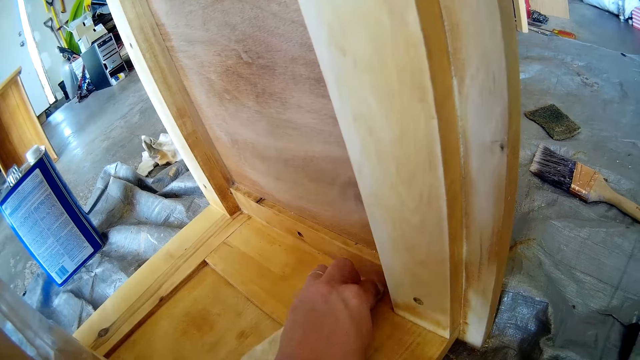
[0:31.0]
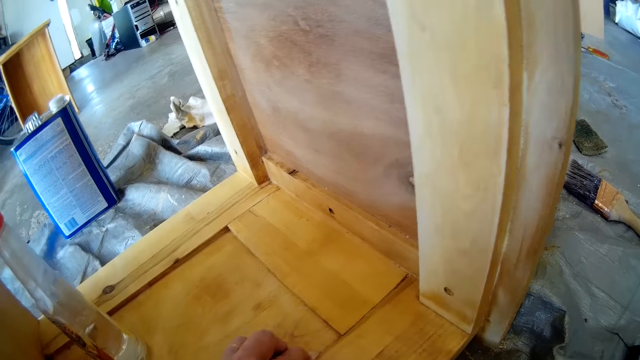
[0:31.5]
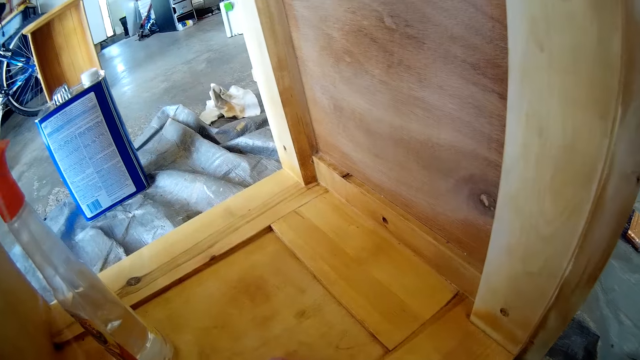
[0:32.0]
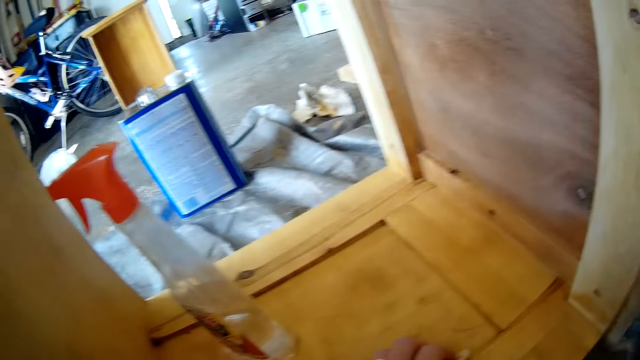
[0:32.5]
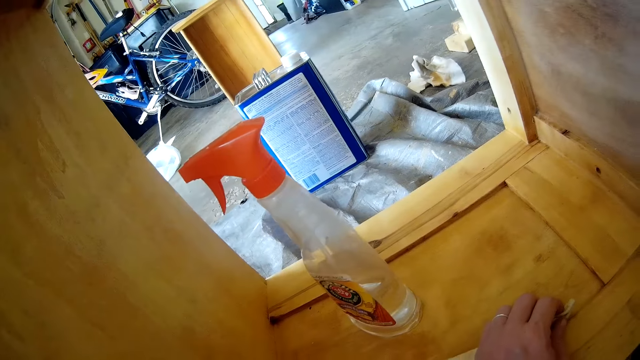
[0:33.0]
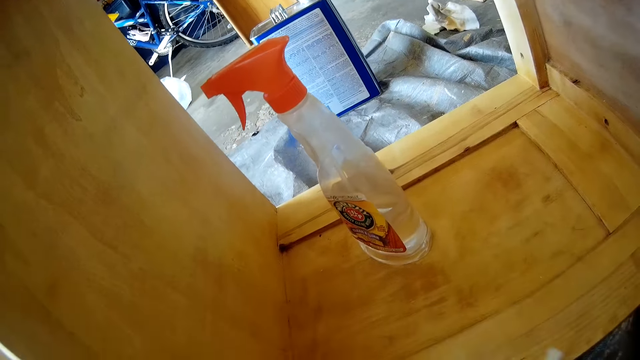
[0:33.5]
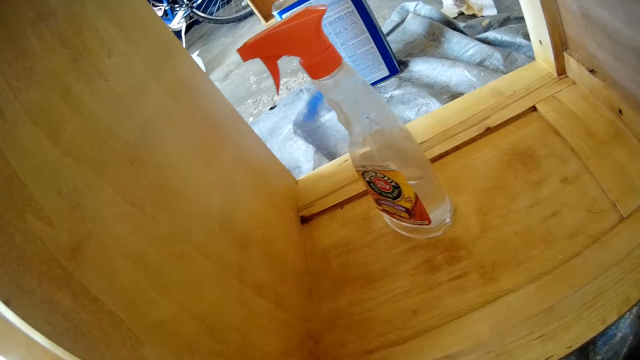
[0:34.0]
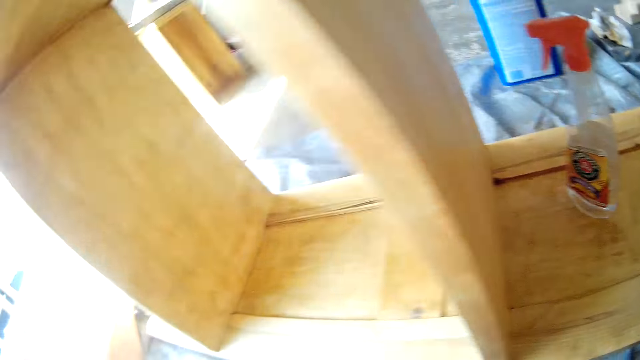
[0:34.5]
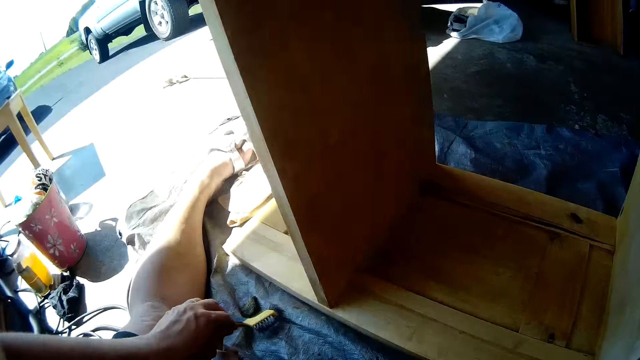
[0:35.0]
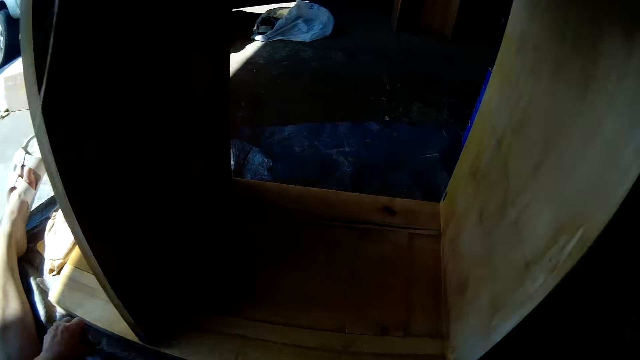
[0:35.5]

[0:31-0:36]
The camera wearer picks up a scrubber on the side.

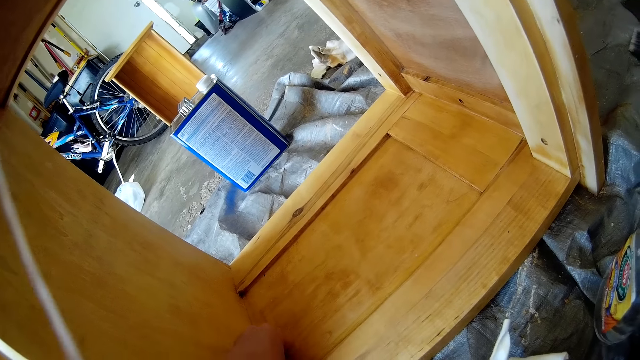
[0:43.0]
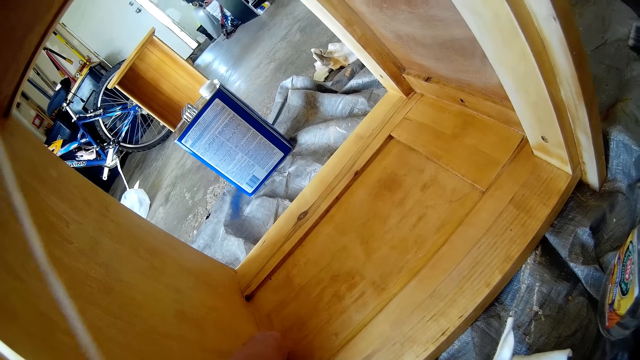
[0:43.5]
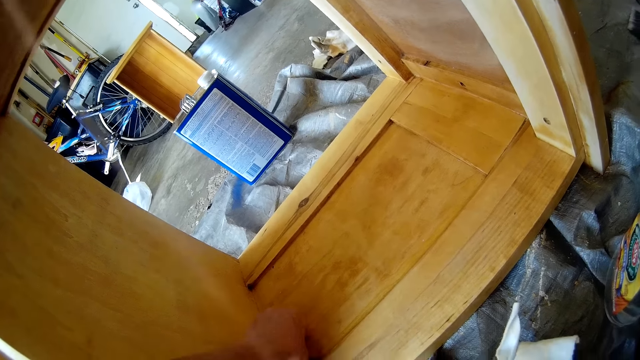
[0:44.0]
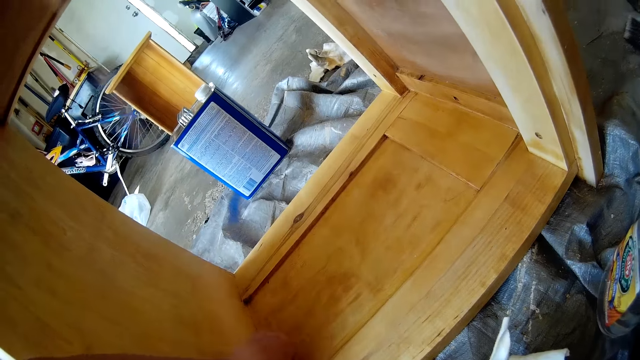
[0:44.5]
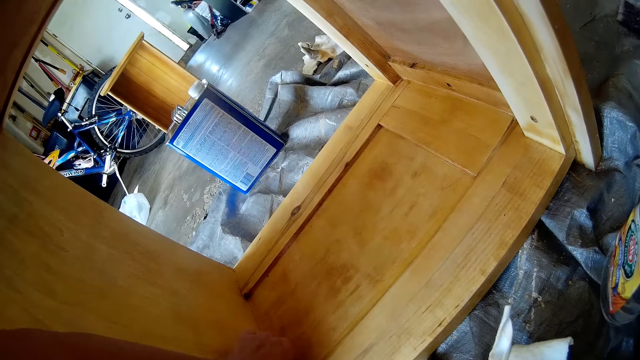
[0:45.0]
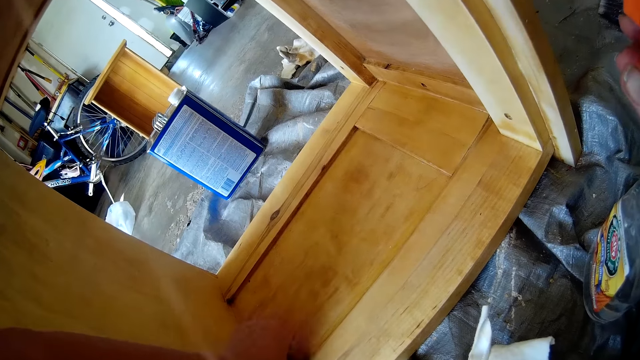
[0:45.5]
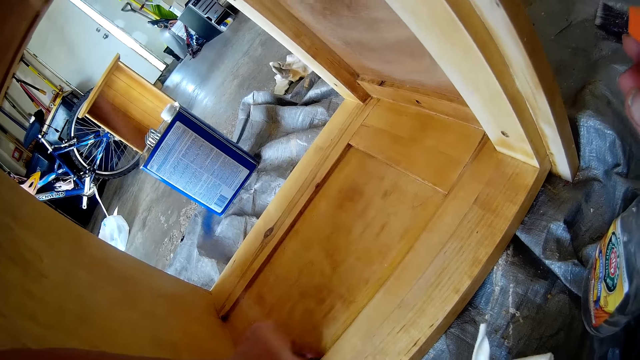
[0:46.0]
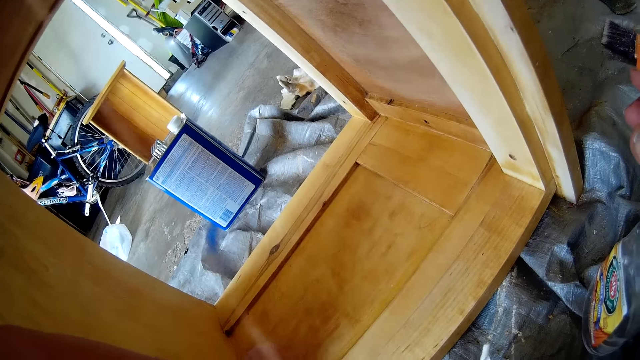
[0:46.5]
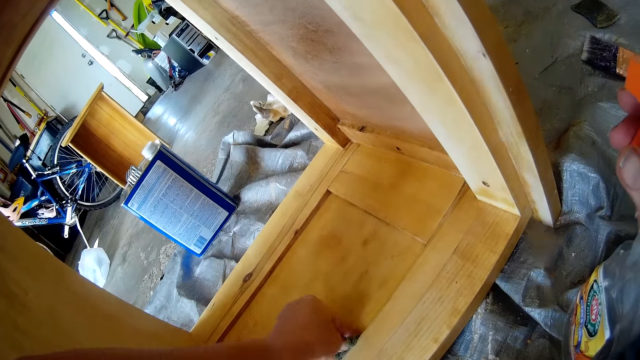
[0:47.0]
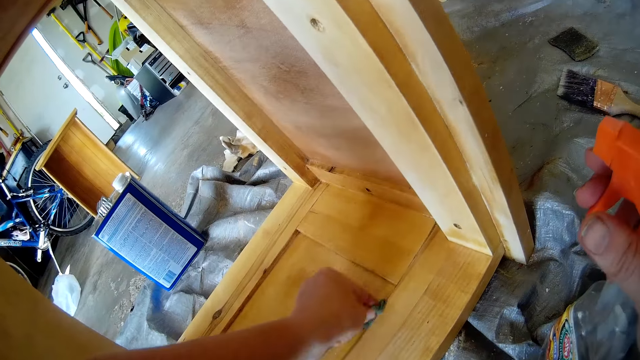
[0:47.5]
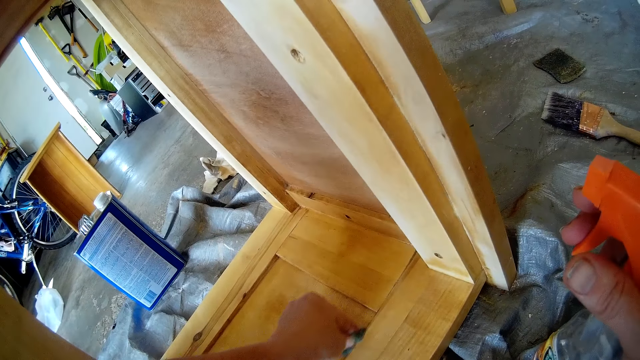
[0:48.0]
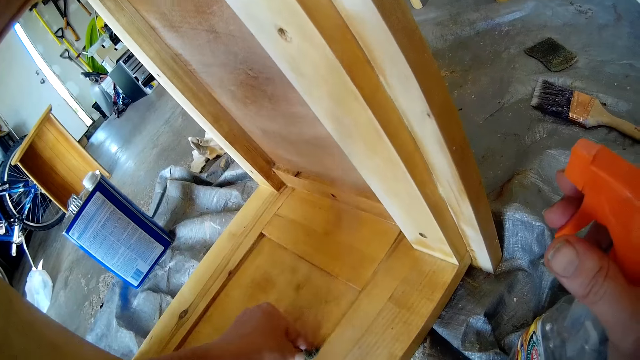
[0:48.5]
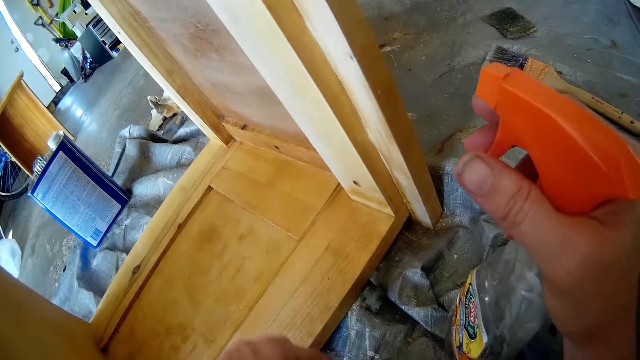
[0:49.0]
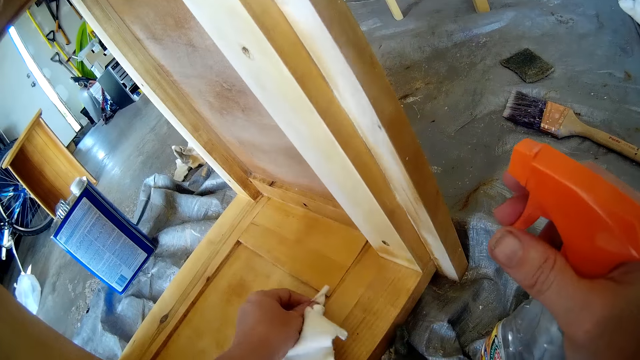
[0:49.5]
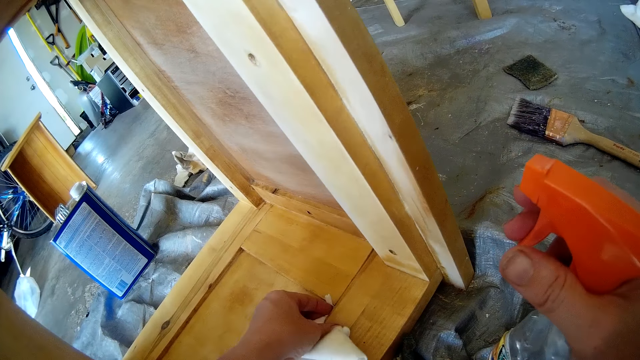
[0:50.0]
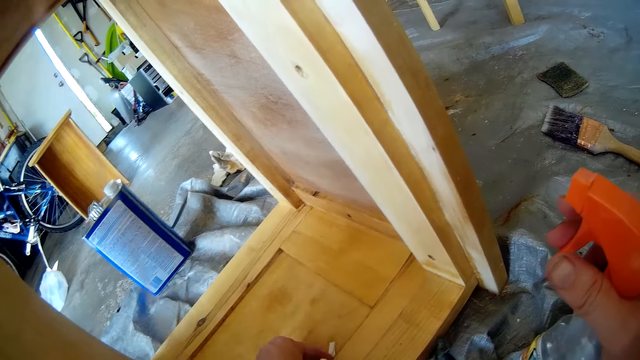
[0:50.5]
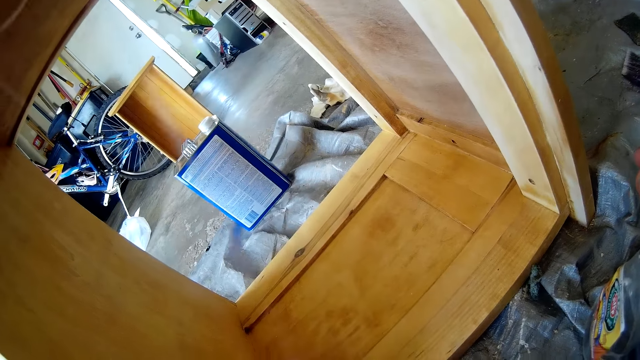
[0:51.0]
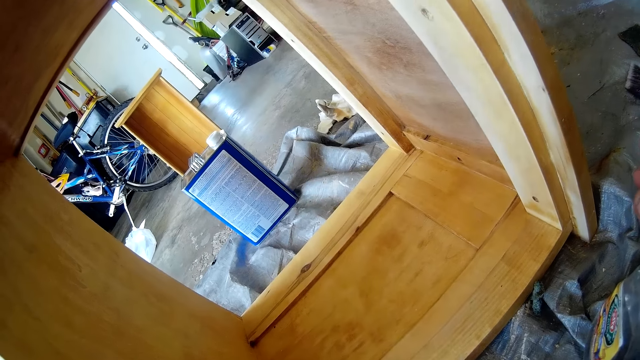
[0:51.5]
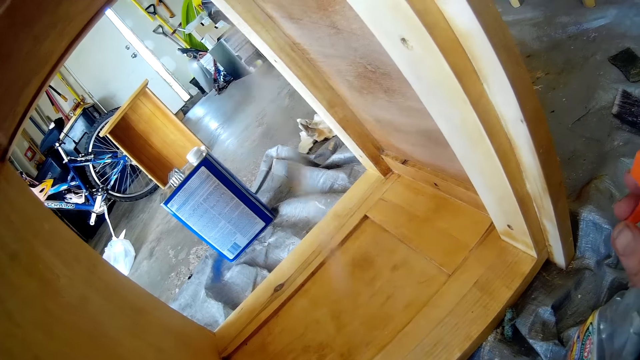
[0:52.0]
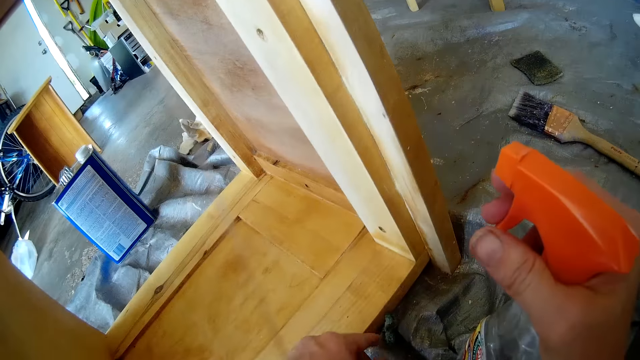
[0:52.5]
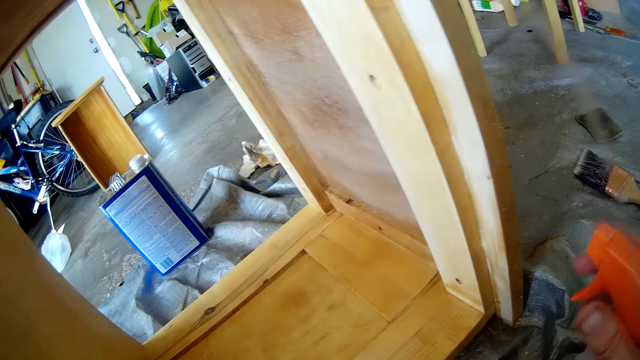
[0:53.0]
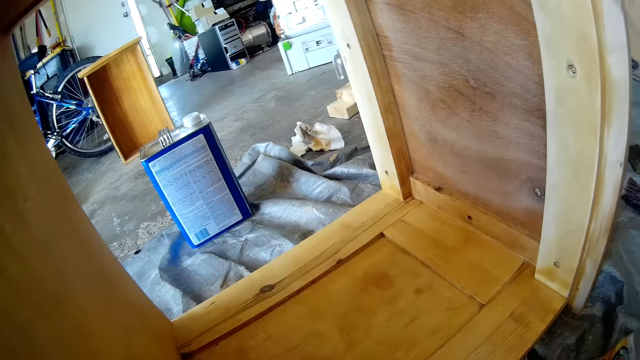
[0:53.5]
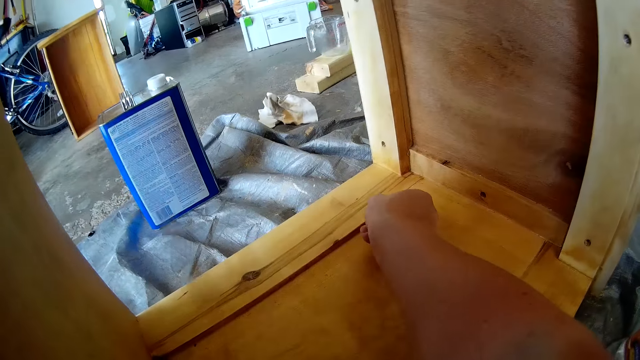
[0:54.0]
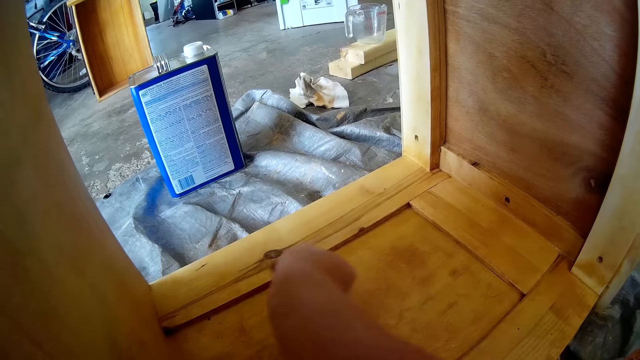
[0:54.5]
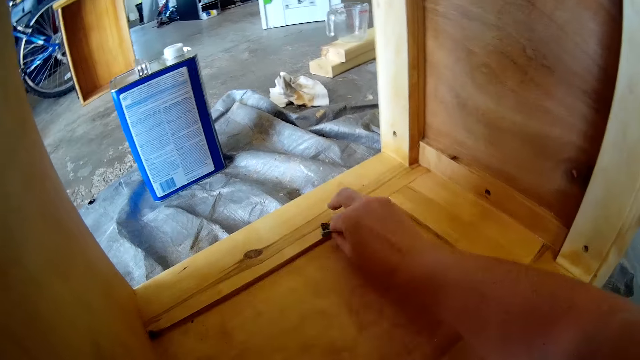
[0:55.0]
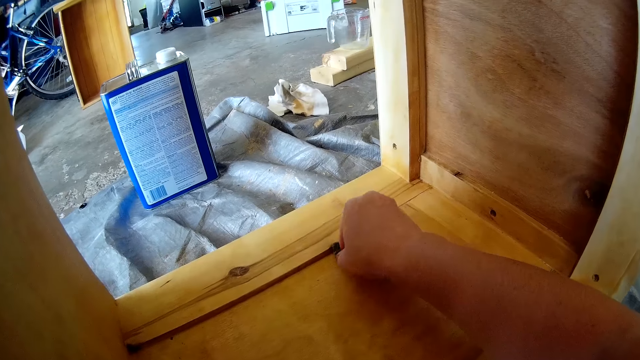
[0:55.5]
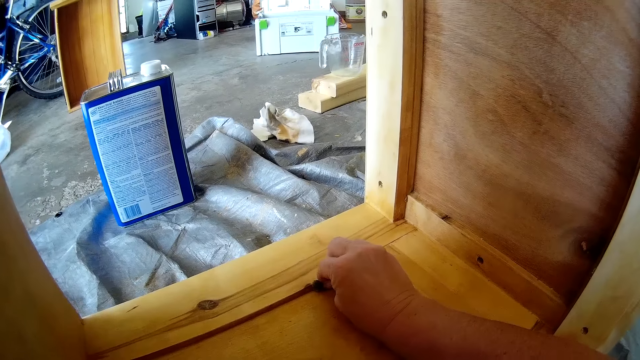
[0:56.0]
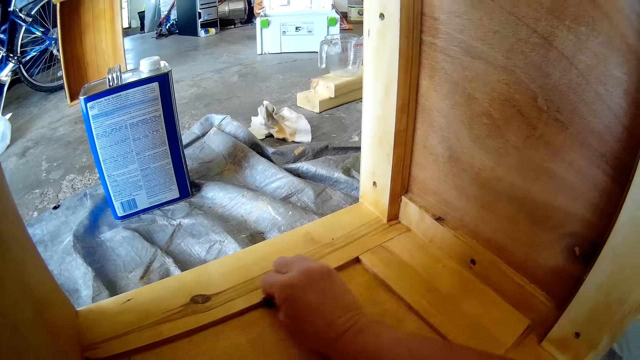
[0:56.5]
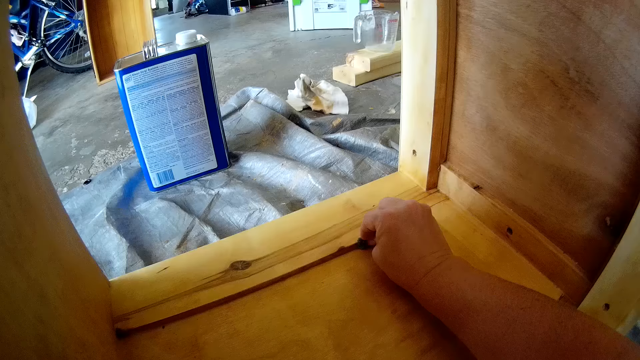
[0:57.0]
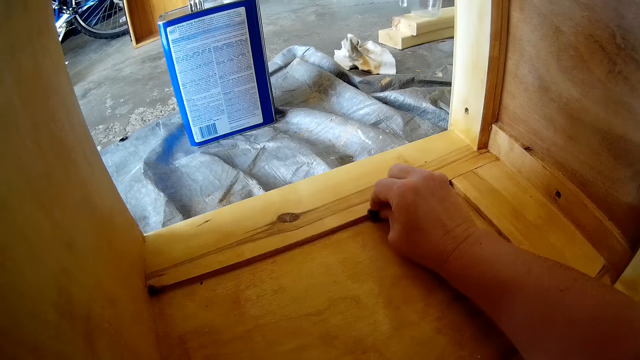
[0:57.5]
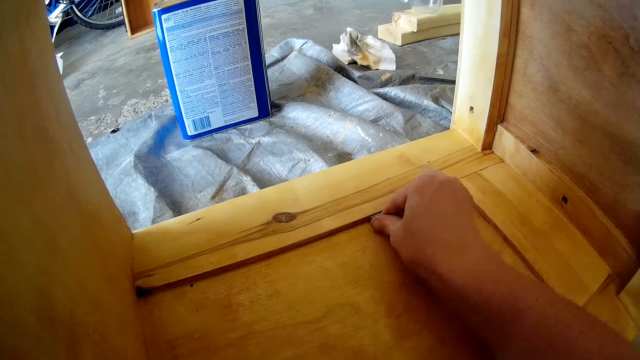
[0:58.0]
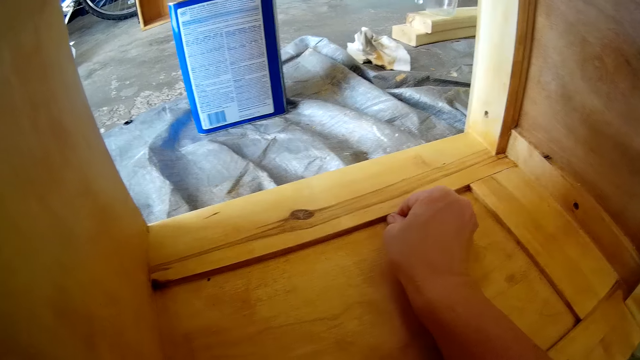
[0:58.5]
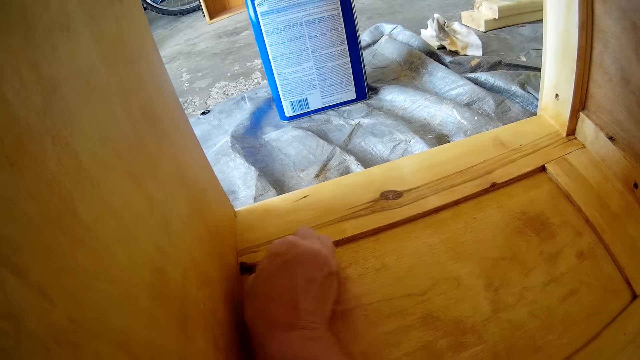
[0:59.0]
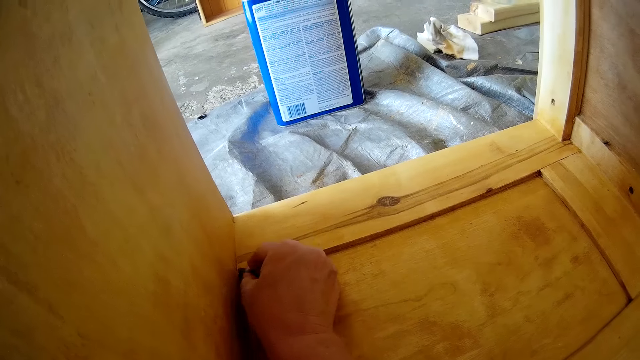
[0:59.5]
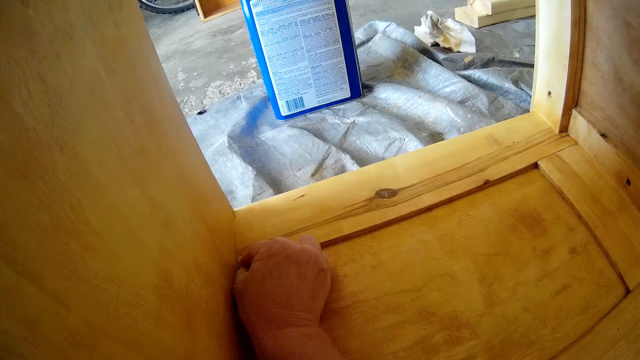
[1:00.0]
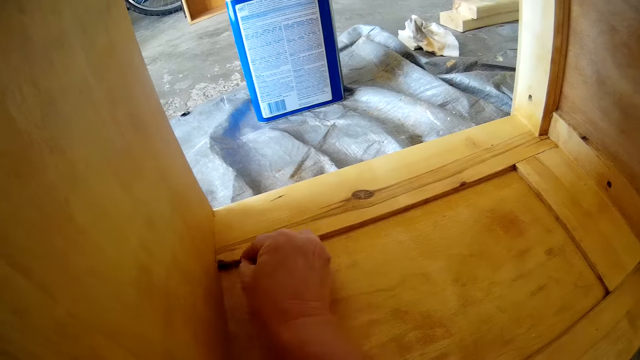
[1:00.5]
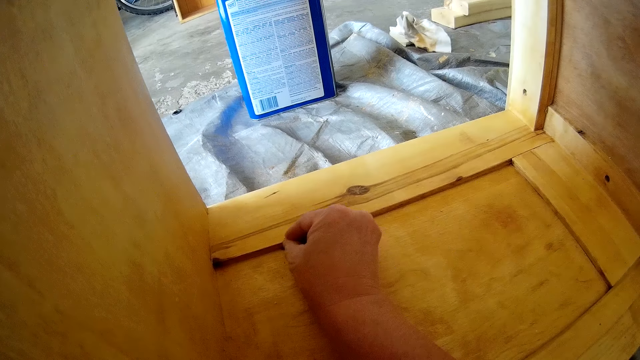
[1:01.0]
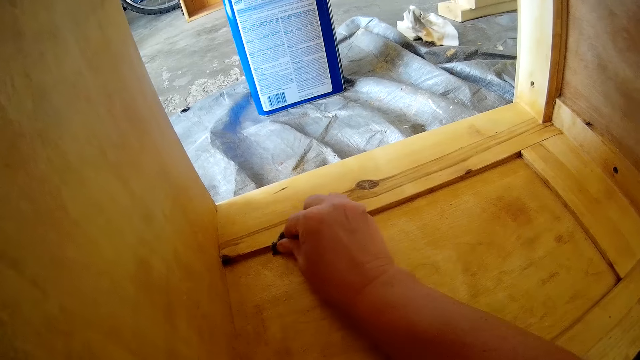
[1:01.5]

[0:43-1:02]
The camera wearer cleans the furniture with a sponge. They throw the scrubber or sponge. They pick up the cloth. They clean the furniture with the cloth or towel. They scrub the edges. They clean the furniture with a sponge. They clean the furniture with the sponge again.
